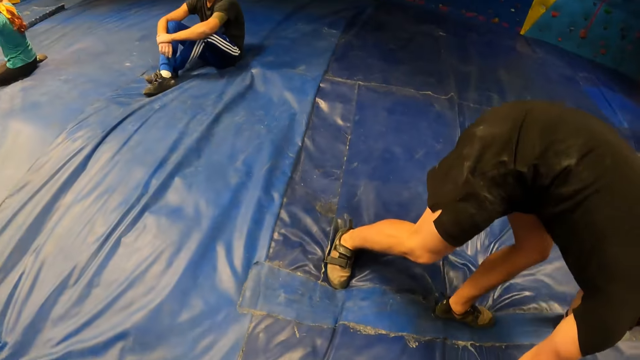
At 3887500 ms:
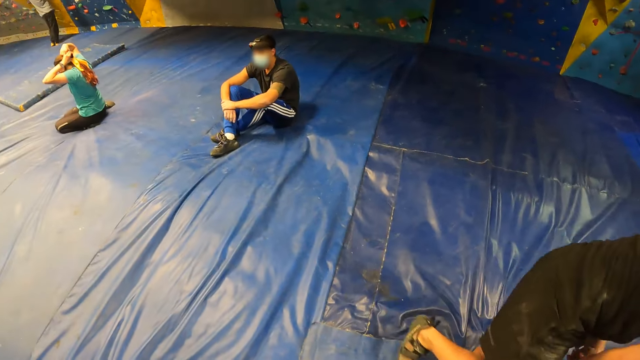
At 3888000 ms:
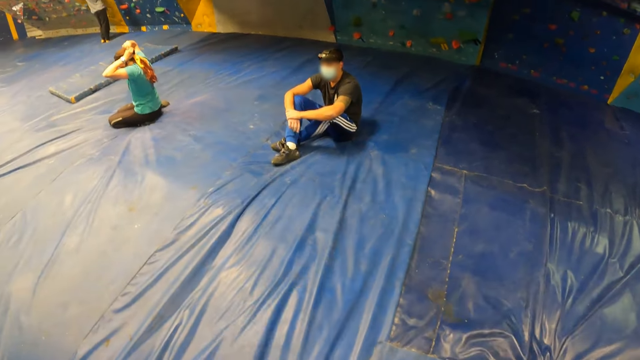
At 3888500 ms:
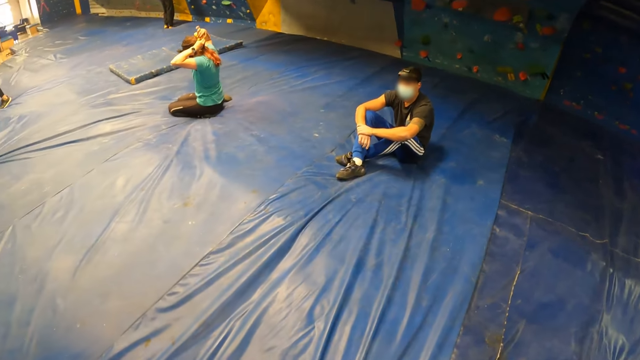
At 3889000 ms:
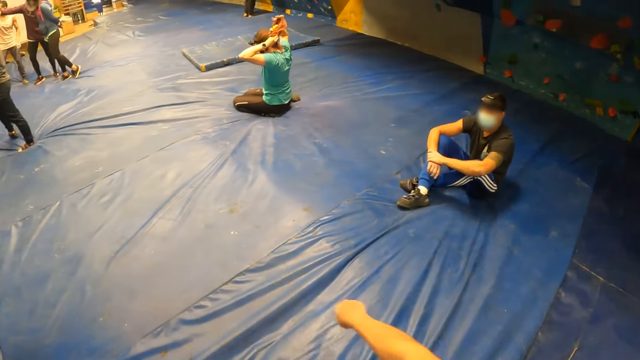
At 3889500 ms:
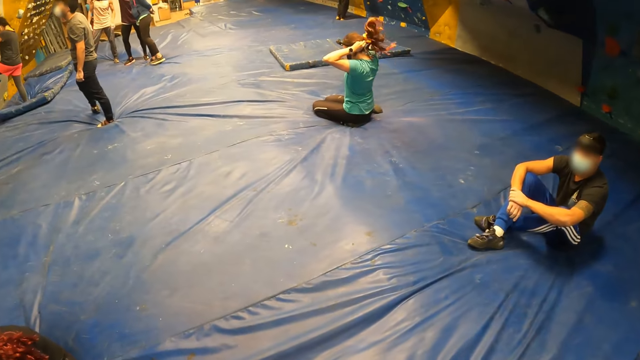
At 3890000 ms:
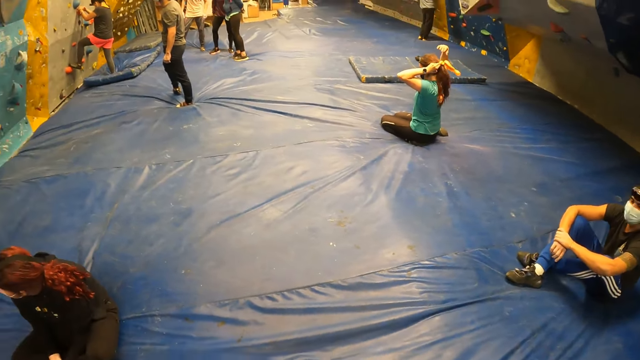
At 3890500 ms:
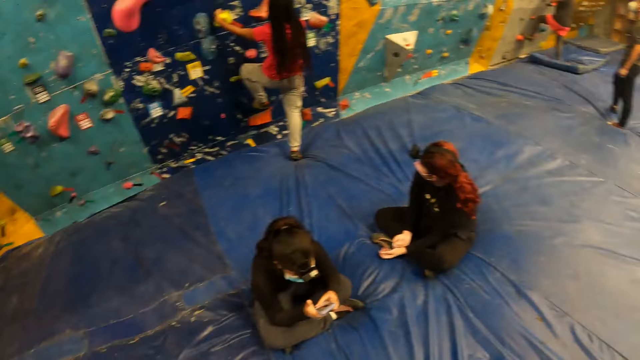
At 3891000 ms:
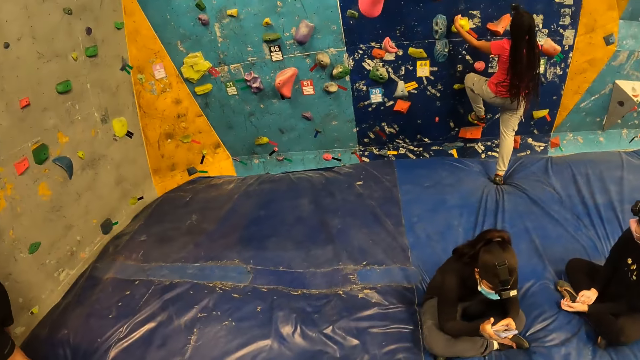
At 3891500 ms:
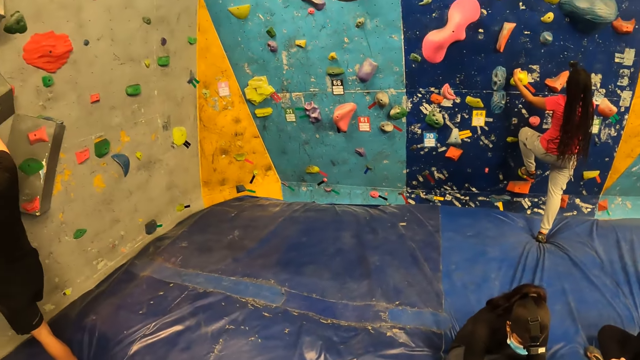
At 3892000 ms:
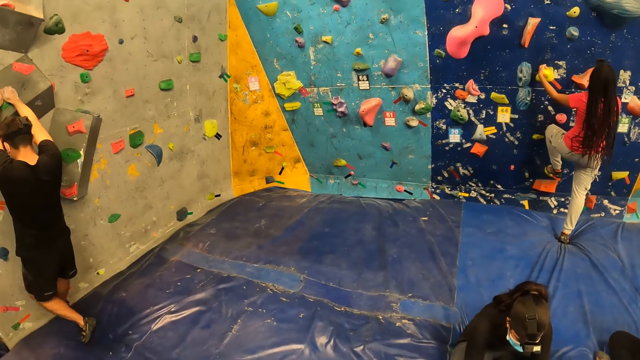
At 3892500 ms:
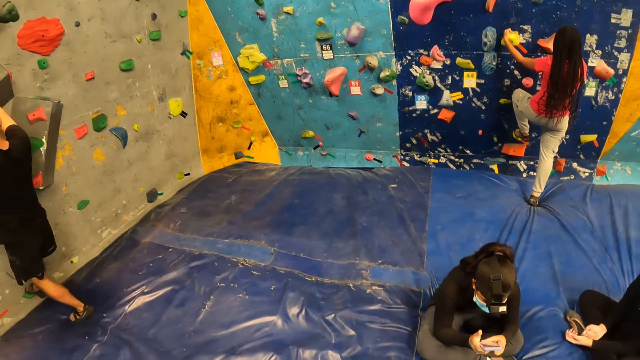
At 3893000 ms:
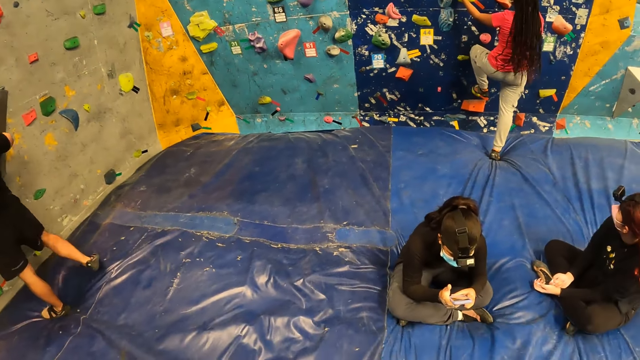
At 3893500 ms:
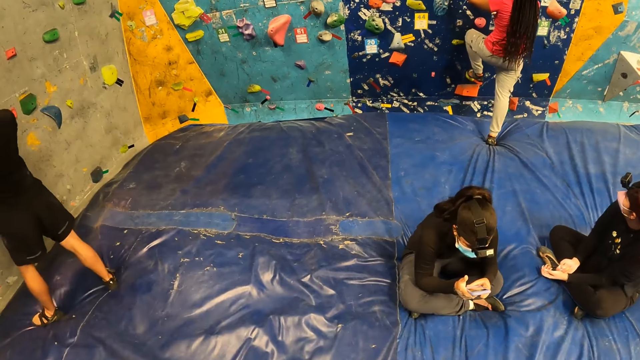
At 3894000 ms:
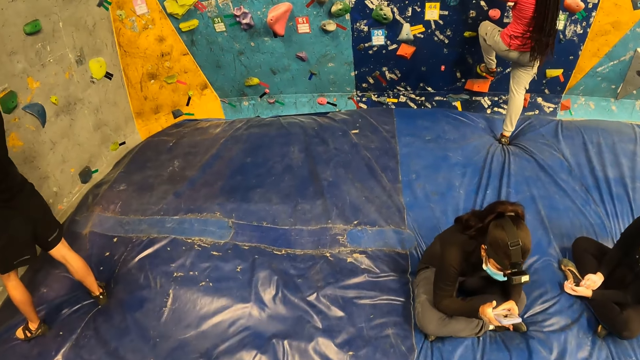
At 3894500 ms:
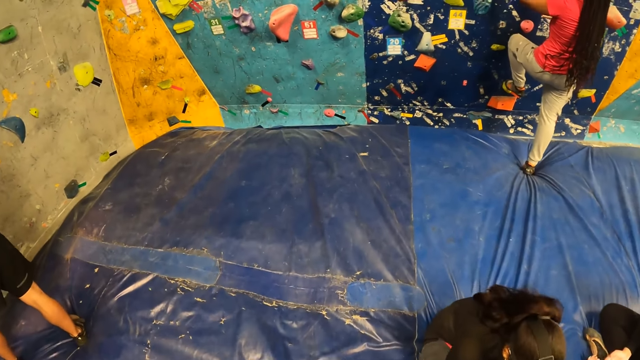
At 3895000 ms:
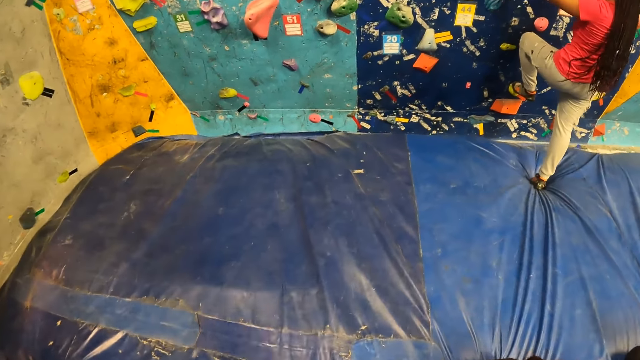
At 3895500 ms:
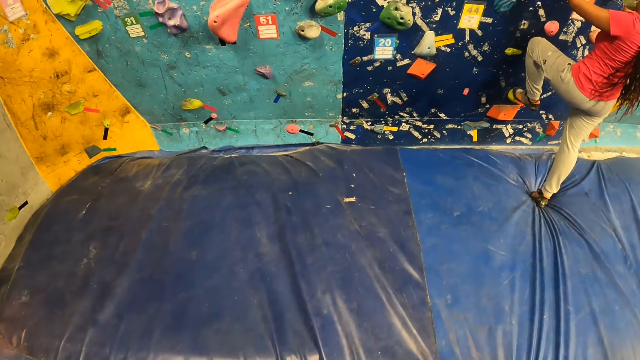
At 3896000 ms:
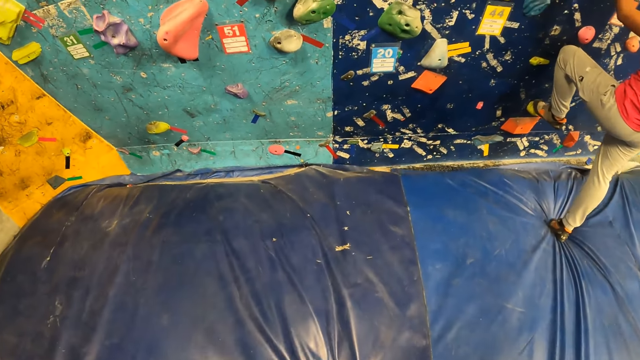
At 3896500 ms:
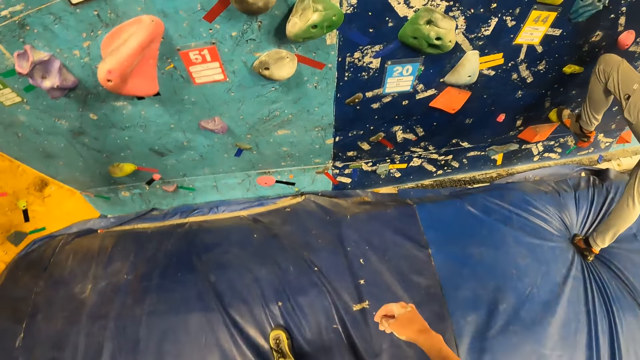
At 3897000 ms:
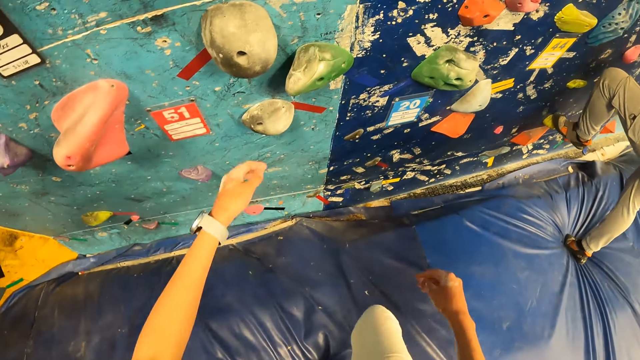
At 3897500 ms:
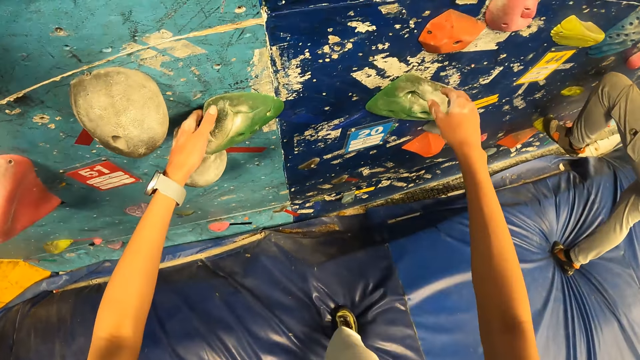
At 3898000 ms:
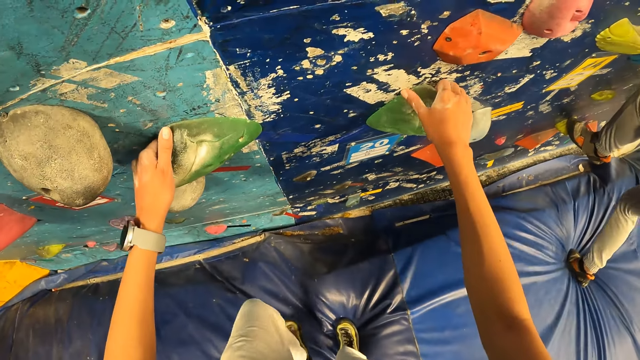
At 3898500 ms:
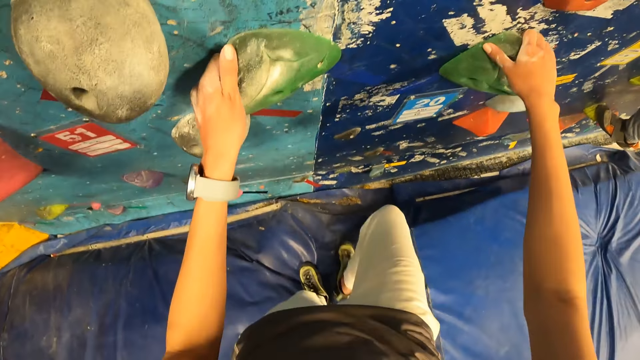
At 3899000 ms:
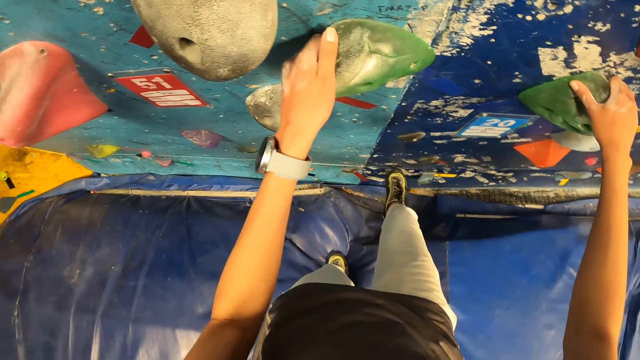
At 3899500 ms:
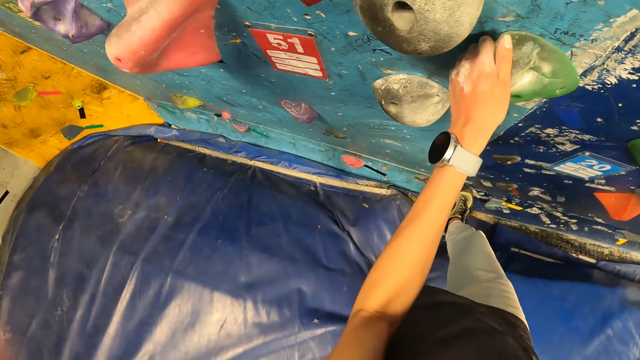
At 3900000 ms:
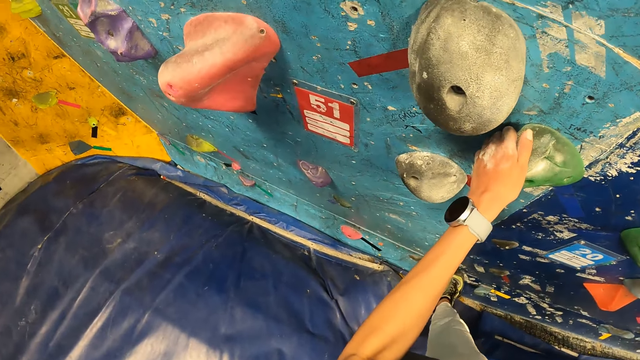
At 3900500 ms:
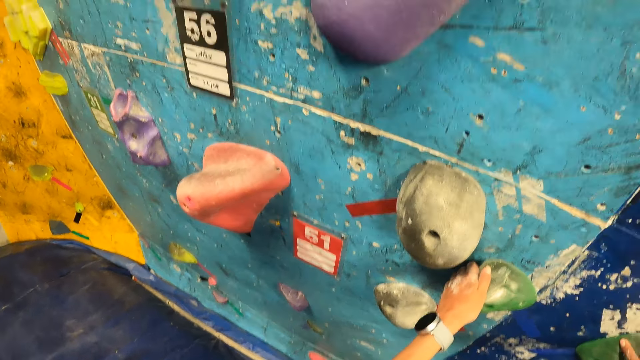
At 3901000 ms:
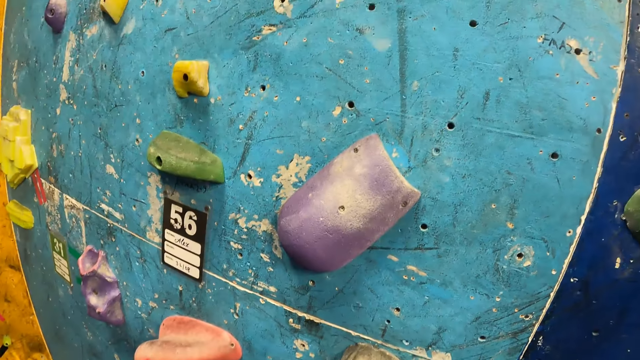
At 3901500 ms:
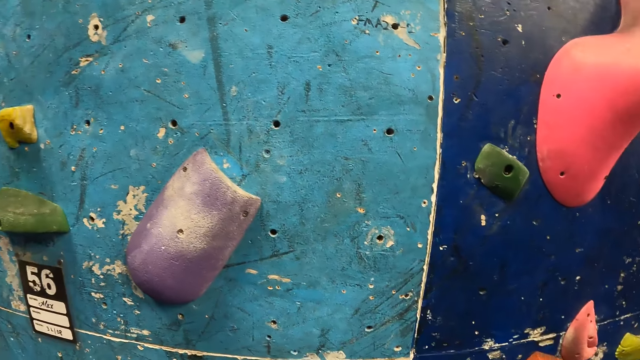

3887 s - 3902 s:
A man stands. A woman climbs the bouldering wall with a climbing hold. The woman stands. The camera wearer holds the climbing hold with her left hand.

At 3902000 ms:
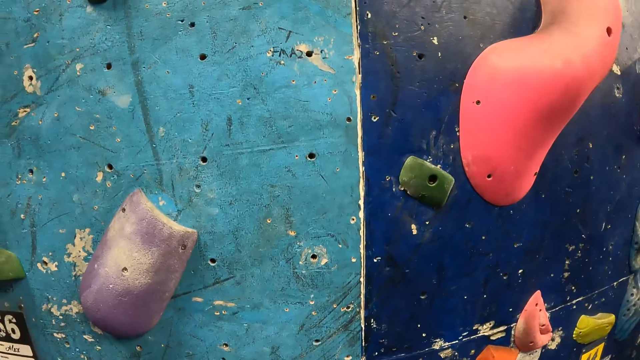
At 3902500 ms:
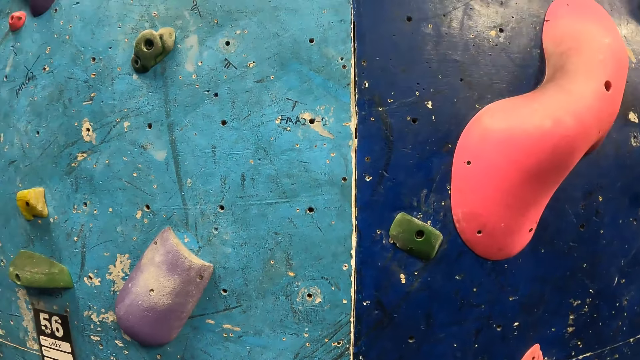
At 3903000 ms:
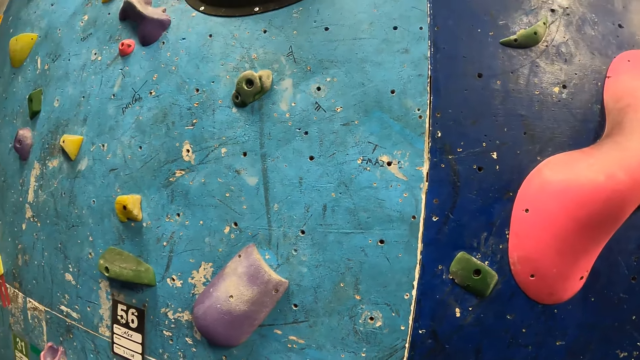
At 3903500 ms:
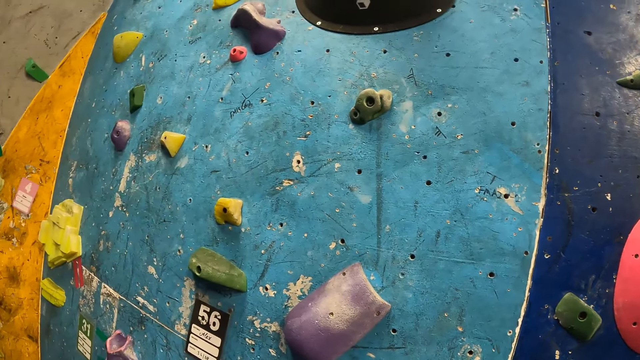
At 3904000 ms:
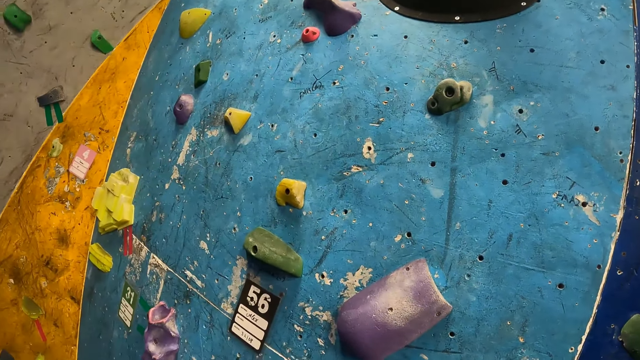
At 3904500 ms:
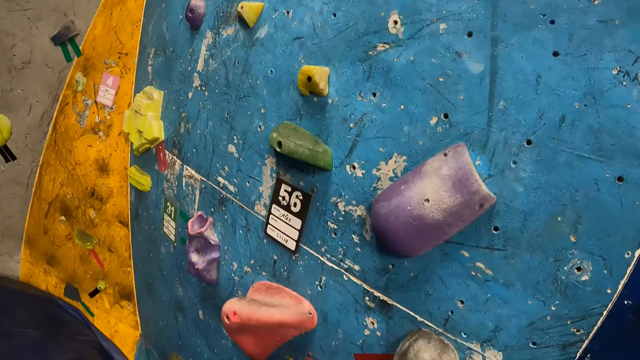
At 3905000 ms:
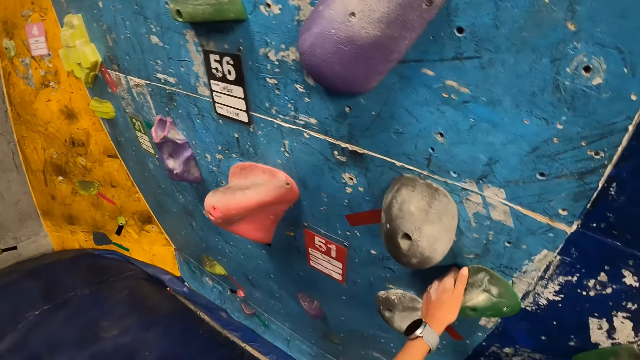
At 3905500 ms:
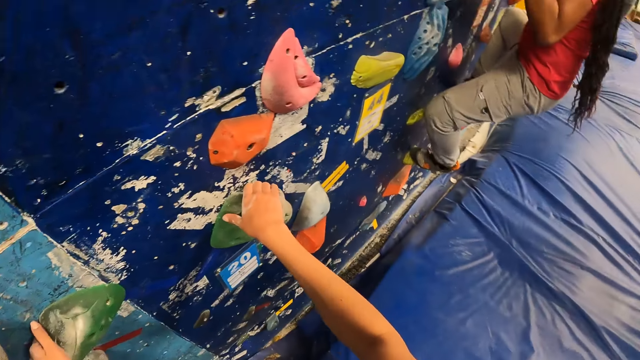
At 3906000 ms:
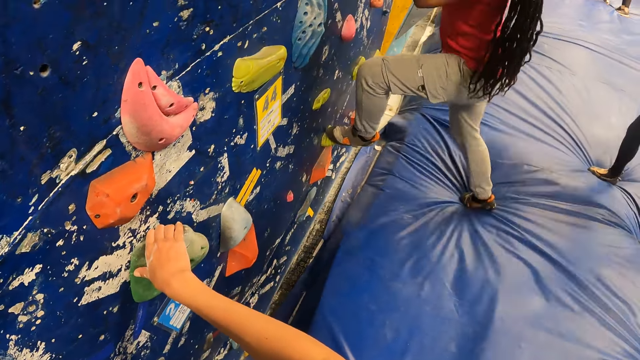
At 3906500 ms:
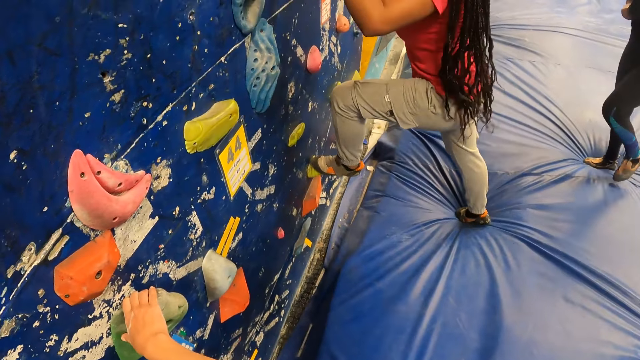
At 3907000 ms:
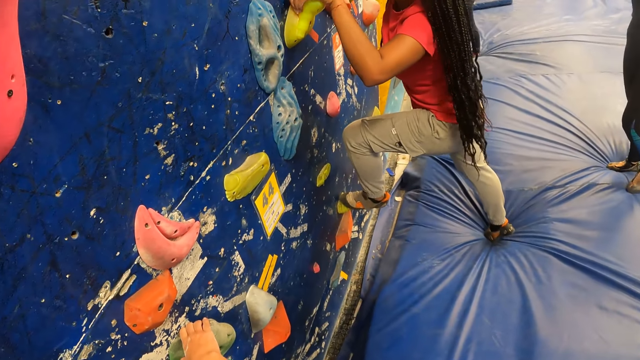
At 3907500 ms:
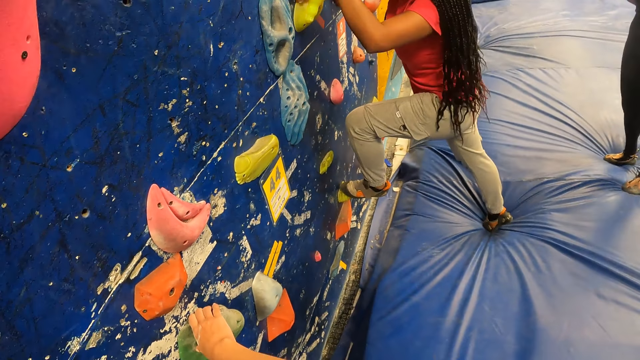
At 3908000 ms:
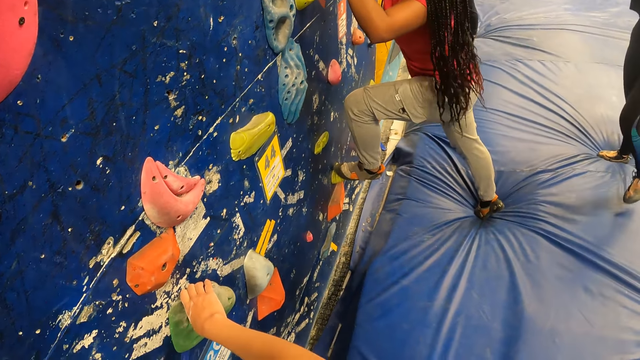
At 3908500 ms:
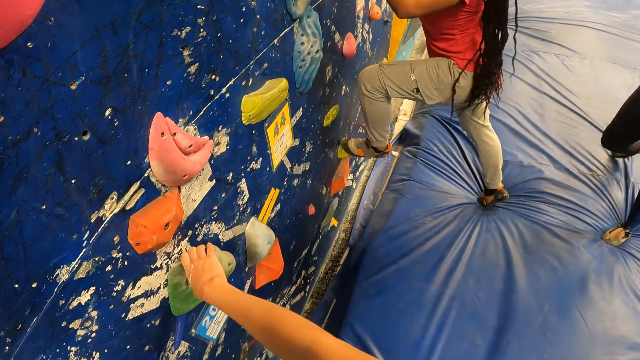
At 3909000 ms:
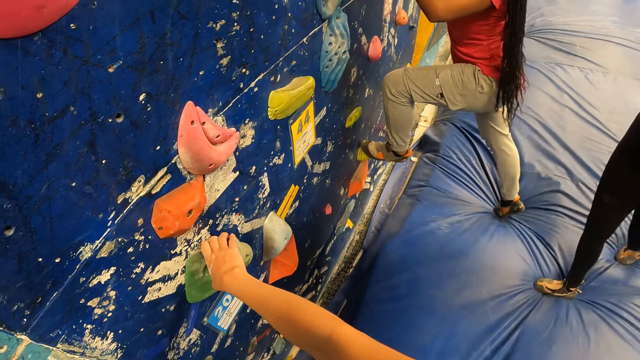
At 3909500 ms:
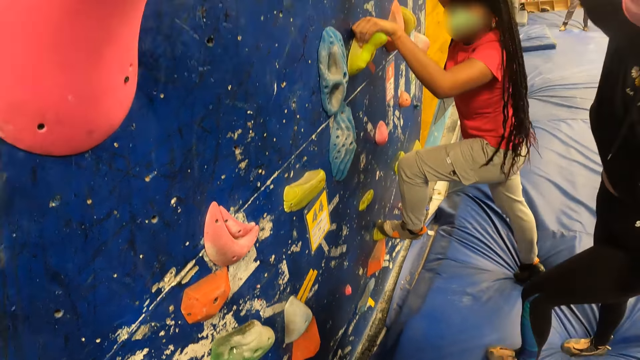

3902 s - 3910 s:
The camera wearer holds the climbing hold with both hands. A woman steps down with one leg.
